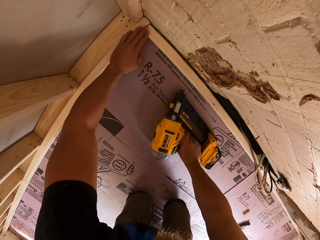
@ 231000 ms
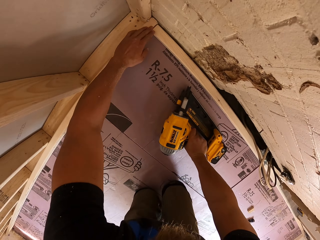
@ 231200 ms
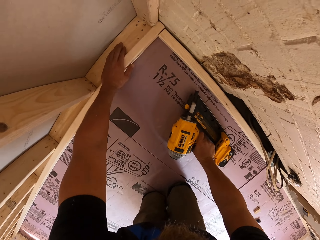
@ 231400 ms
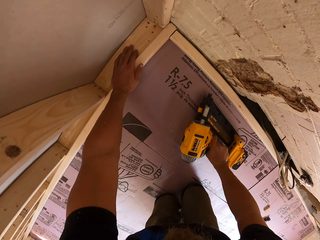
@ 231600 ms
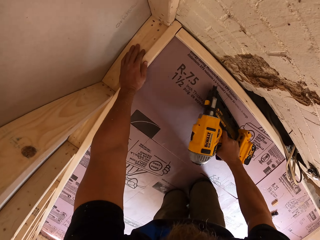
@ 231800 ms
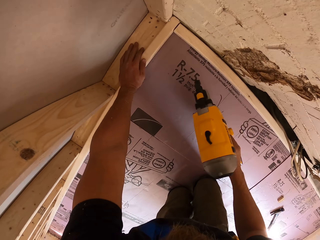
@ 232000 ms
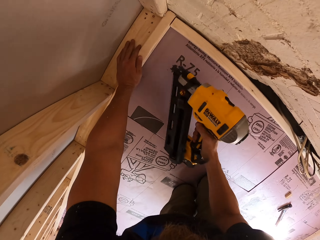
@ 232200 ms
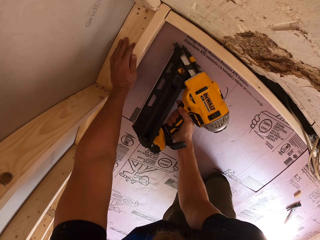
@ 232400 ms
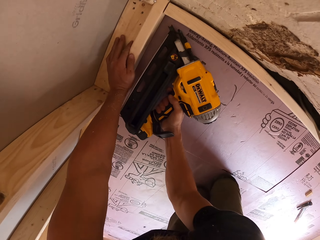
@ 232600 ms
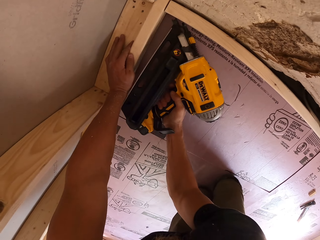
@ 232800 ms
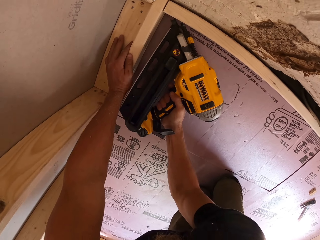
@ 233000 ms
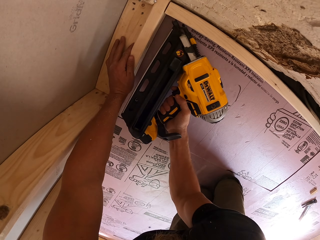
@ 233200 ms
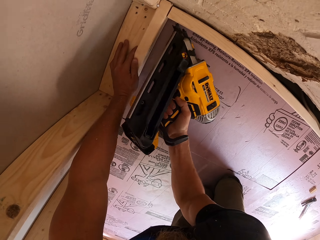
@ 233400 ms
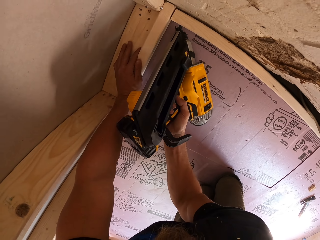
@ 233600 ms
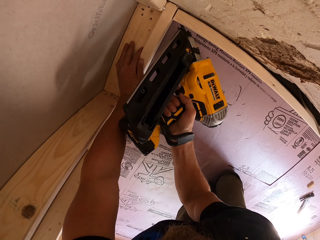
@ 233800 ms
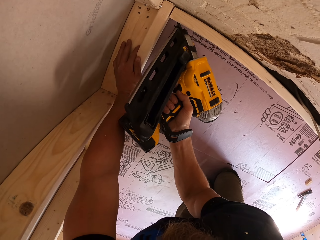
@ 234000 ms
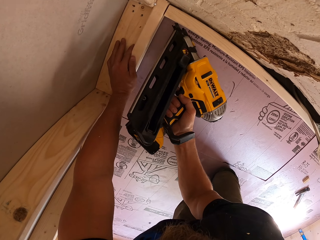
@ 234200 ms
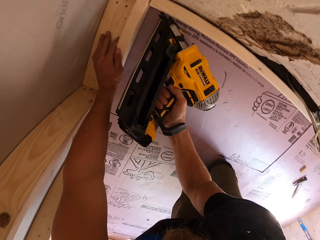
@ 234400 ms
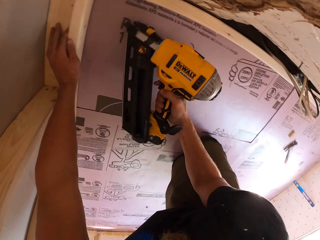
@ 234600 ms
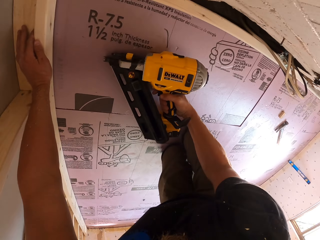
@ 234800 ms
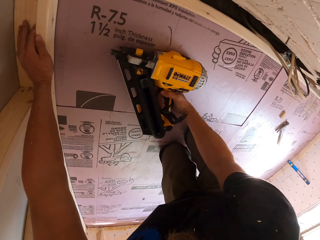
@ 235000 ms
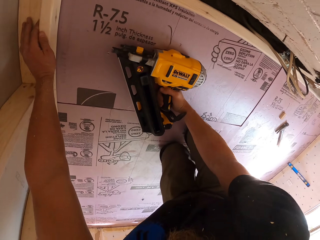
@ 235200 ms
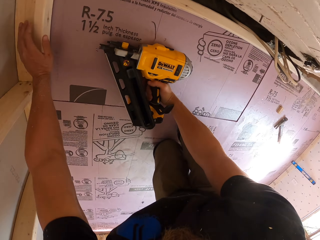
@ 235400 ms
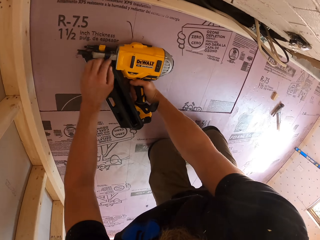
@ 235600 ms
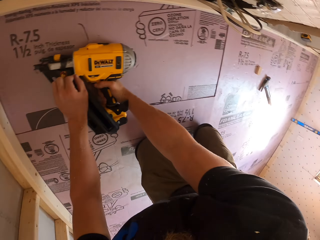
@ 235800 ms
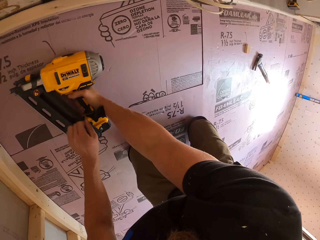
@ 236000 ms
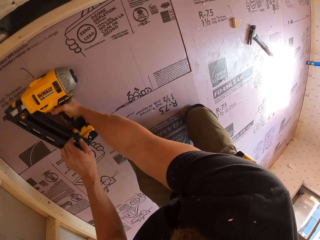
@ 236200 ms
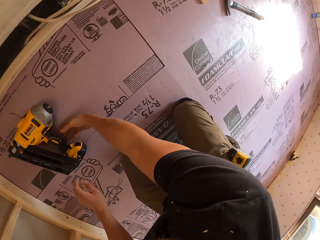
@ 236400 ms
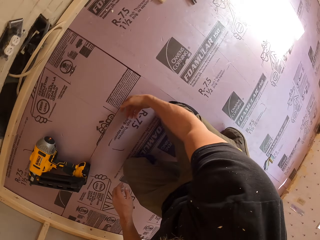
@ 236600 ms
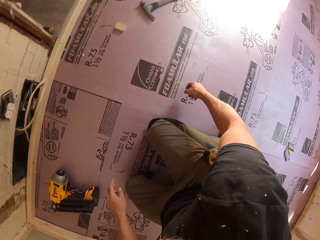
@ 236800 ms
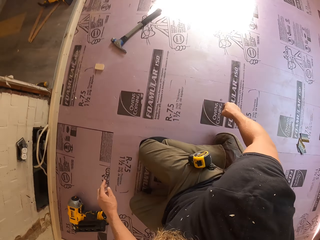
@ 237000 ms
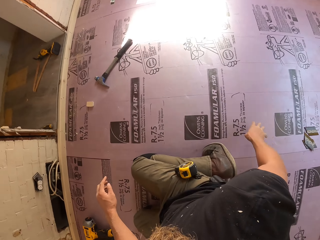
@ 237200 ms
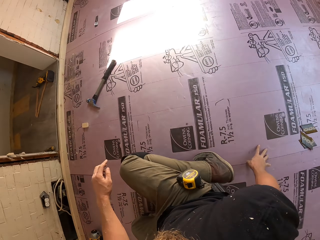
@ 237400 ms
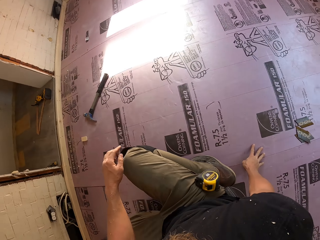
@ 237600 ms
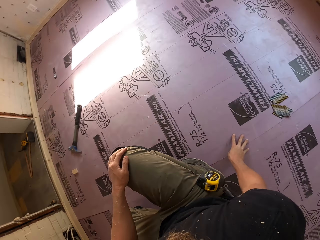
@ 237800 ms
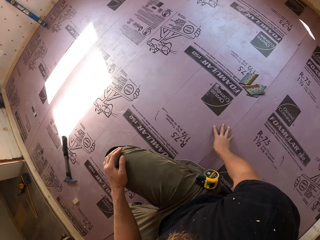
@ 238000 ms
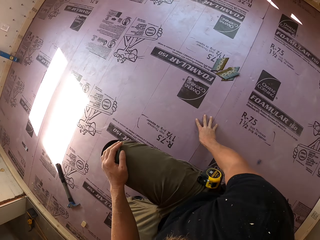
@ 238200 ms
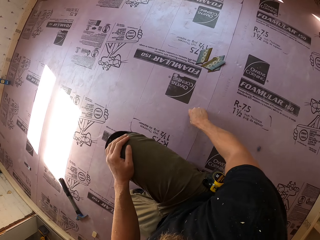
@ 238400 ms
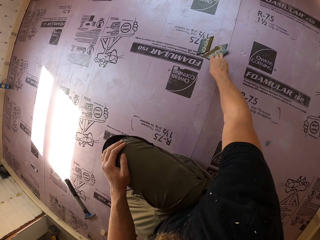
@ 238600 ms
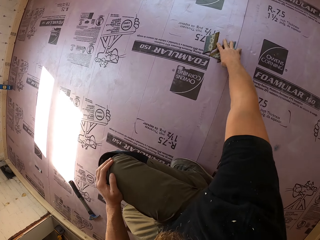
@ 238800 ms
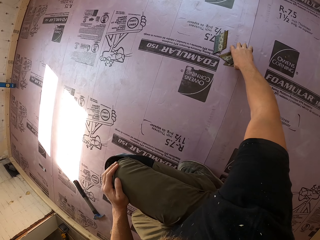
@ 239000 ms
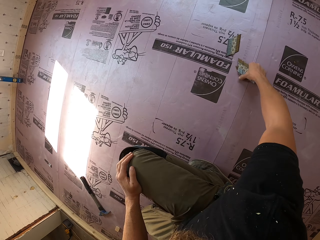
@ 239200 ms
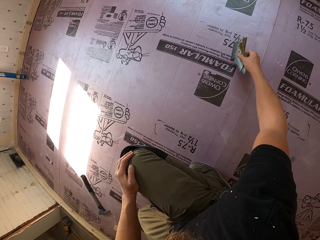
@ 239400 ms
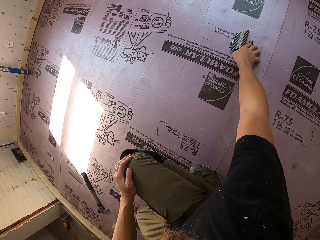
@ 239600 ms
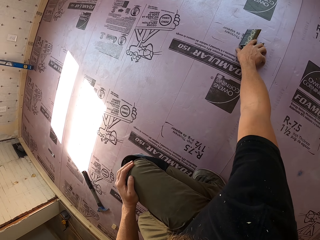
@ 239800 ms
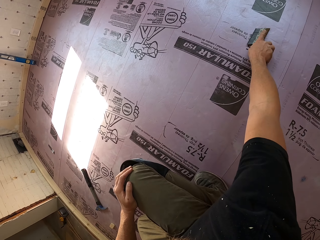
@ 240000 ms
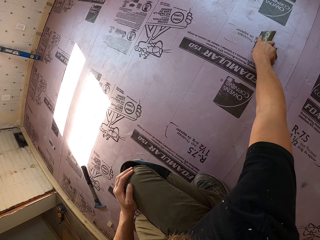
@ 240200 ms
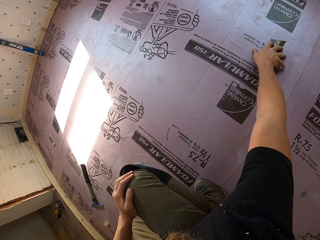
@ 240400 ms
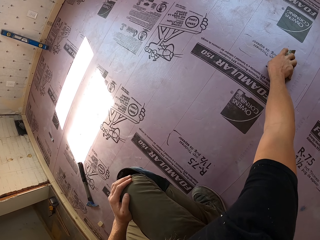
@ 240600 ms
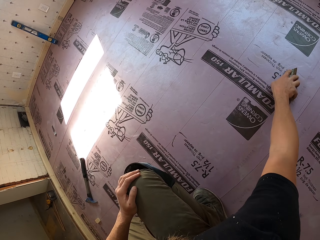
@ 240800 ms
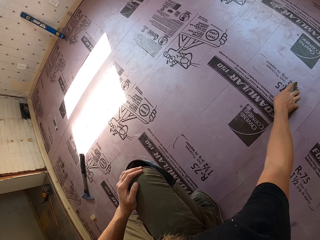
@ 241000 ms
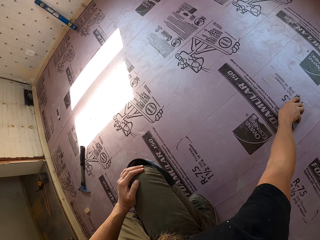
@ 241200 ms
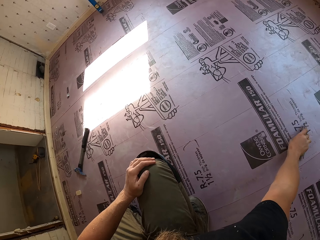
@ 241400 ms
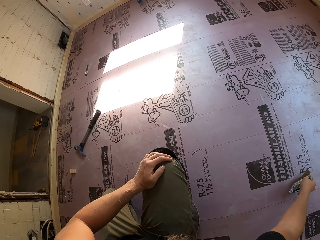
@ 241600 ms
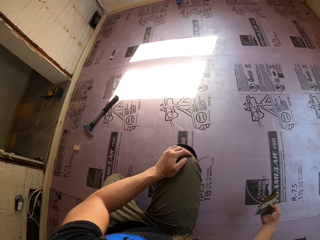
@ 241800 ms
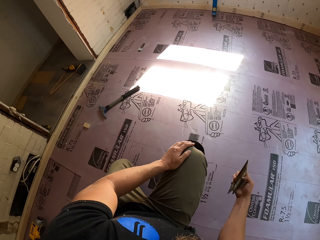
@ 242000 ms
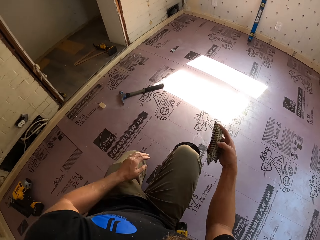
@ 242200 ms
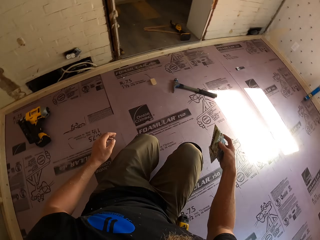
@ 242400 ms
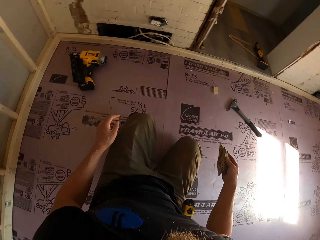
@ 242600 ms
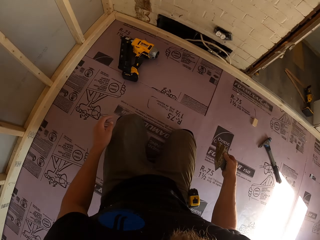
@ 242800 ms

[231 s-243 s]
The camera wearer adjusts the wood, touches a piece of wood on the wall, and uses the cordless nail gun to fix the nail on the wood. They hold the drill or cordless nail gun with both hands, adjust the cordless nail gun, turn around, place the cordless nail gun on the floor, pick up nails on the floor, and move.

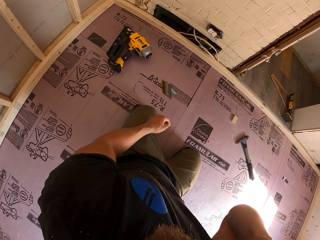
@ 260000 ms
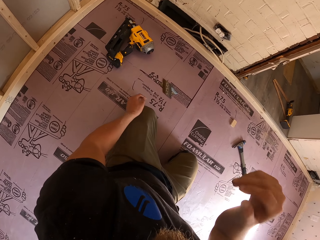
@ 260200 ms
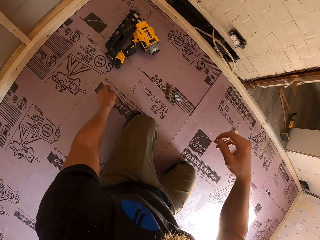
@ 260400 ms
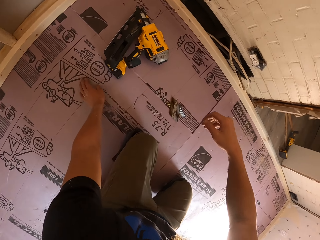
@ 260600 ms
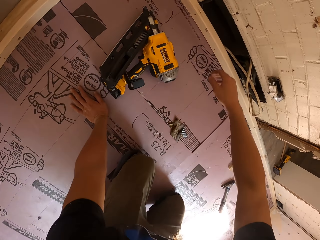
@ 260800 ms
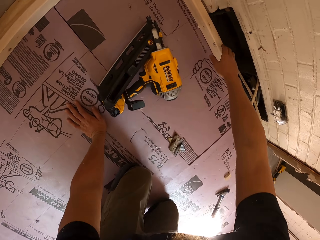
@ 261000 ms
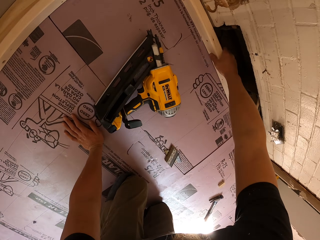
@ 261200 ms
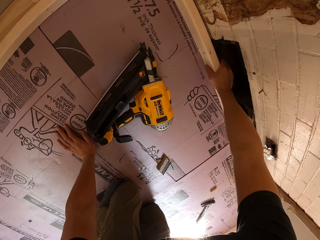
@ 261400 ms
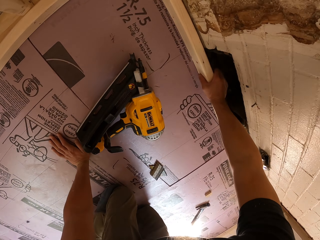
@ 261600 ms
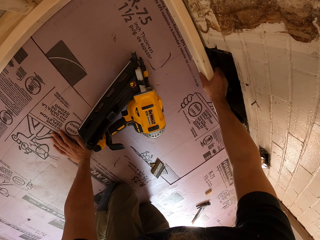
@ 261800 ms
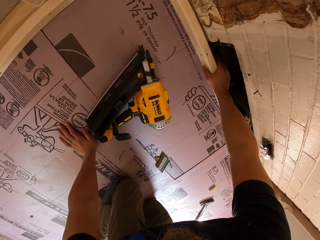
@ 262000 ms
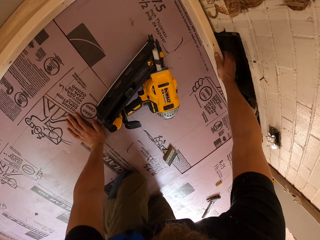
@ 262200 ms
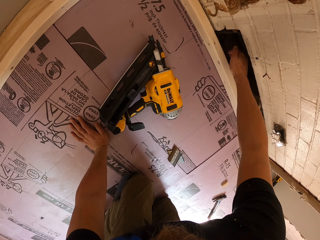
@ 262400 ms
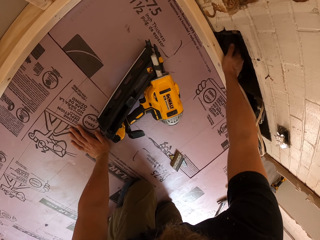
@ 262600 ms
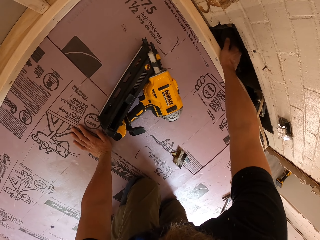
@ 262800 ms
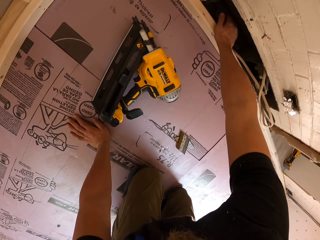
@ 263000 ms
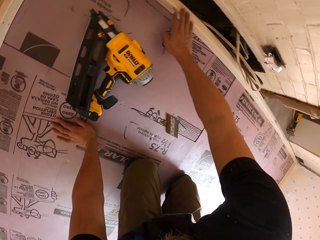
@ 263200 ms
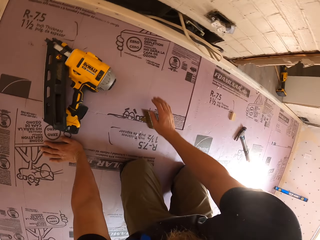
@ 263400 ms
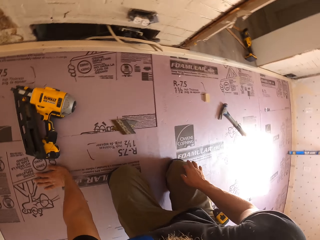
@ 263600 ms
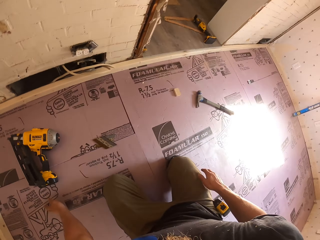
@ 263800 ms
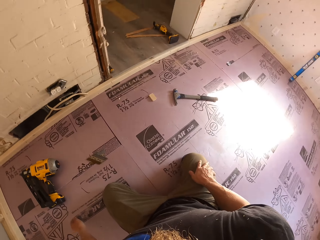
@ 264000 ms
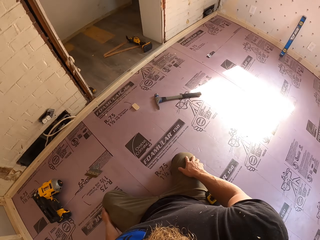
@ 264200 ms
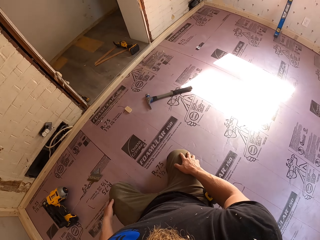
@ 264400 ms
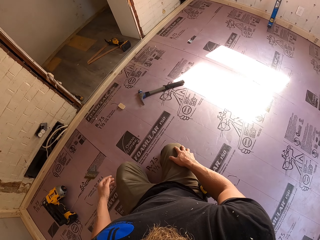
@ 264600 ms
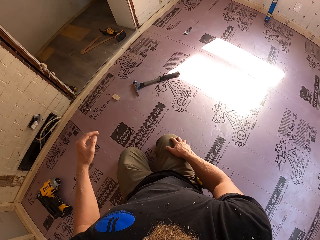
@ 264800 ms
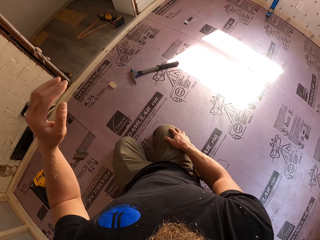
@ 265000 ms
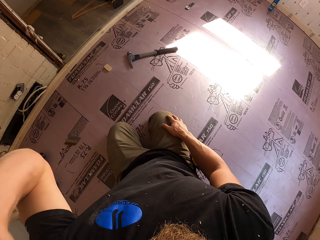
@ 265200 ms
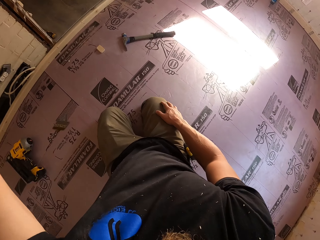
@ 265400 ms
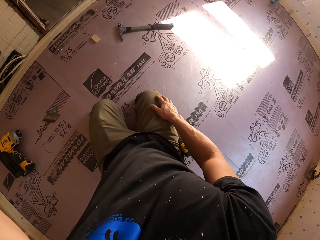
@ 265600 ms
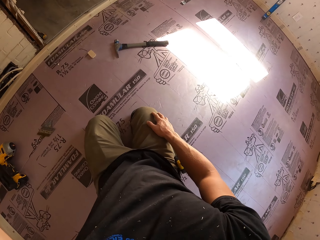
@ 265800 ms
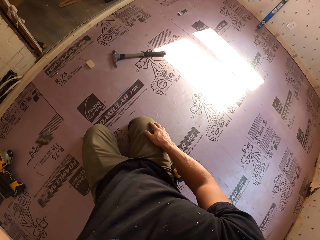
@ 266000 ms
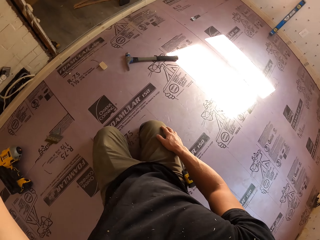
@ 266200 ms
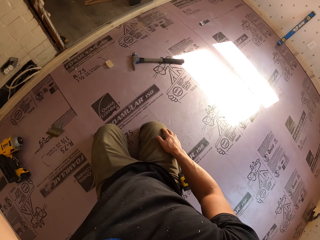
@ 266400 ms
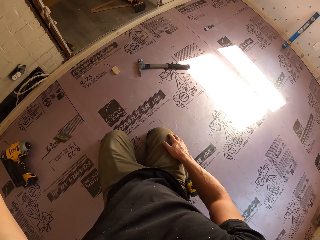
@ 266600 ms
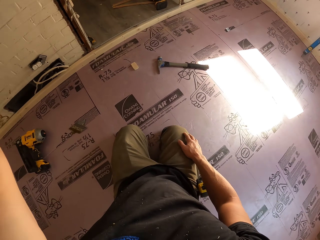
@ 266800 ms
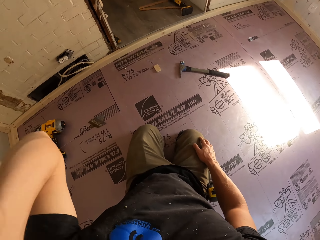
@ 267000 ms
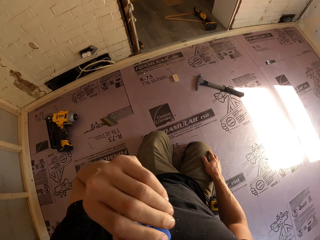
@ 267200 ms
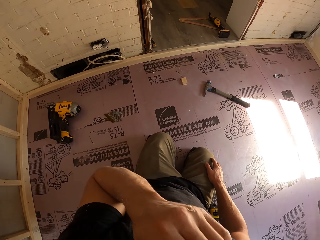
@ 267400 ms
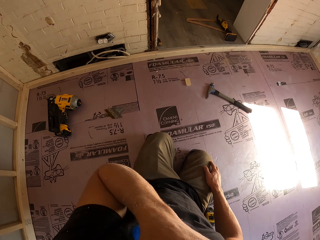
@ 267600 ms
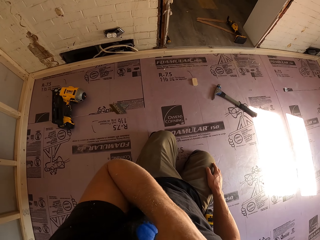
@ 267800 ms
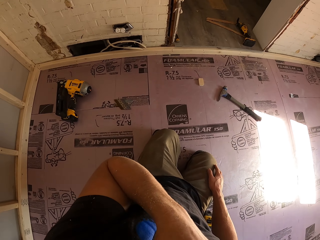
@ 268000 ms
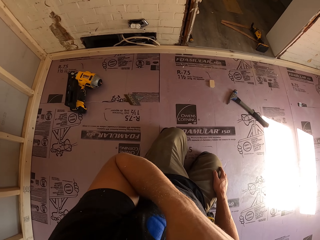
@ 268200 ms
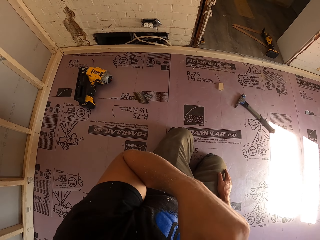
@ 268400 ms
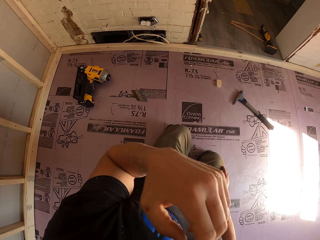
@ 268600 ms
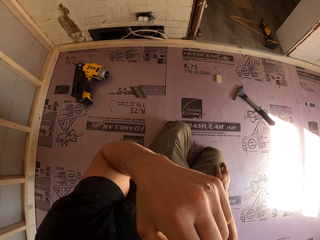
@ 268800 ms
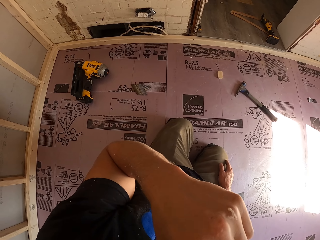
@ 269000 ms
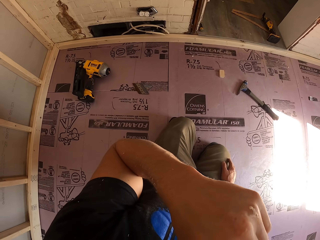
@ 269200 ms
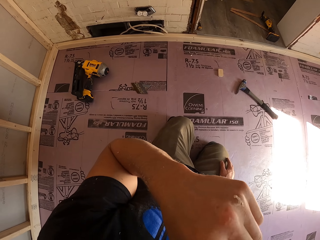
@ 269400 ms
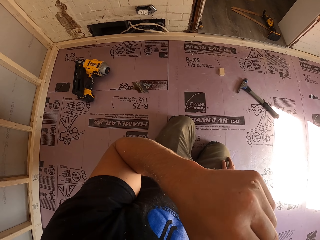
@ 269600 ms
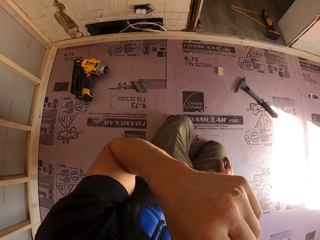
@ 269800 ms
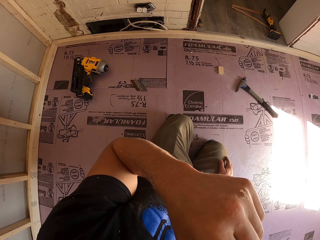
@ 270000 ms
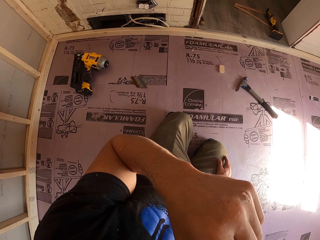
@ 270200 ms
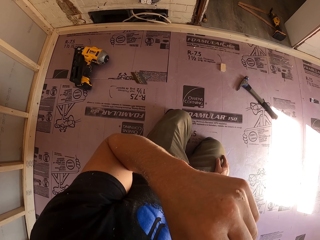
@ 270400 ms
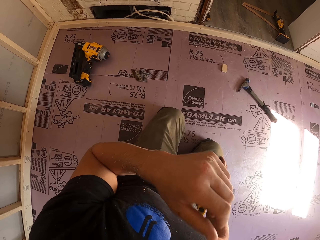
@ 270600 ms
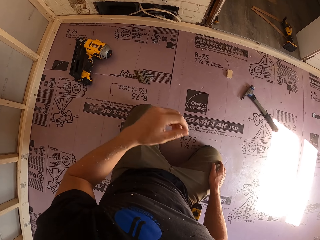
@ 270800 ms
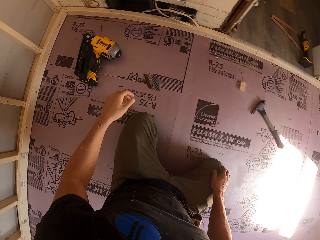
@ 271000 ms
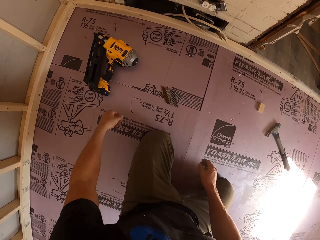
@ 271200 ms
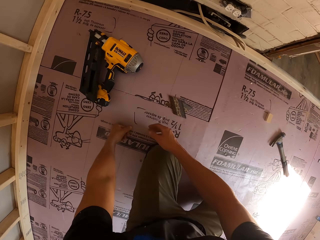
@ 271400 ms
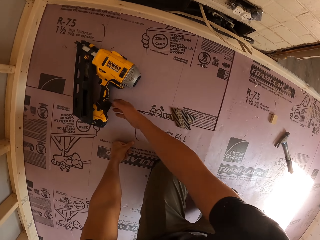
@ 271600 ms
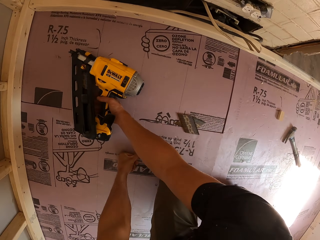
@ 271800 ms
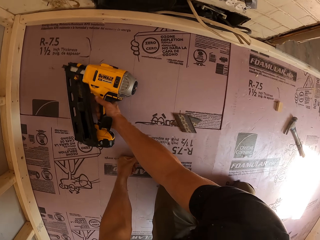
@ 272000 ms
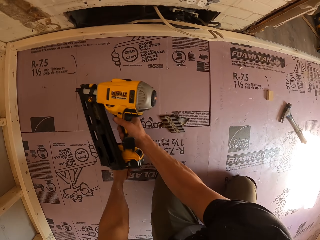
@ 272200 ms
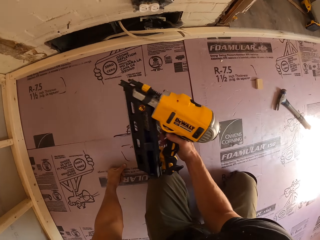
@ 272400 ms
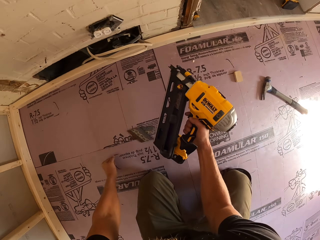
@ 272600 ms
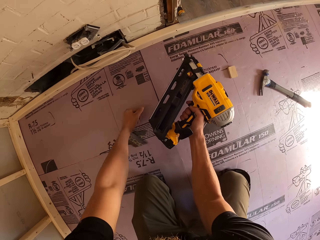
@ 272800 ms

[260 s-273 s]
The camera wearer places his hand on the wood. He adjusts the wood, hits the wood with his hand, places a hand on the knee, moves, adjusts the camera, raises his hand, and touches his face. He picks up a cordless nail gun from the floor.
